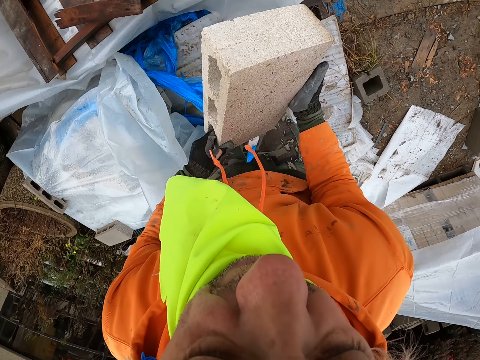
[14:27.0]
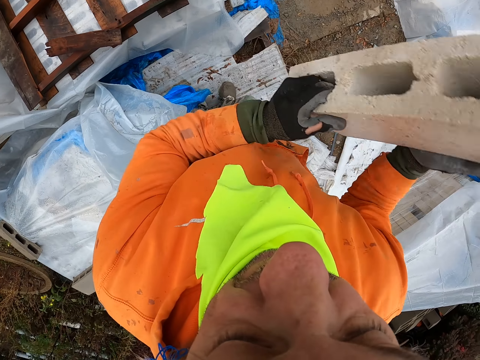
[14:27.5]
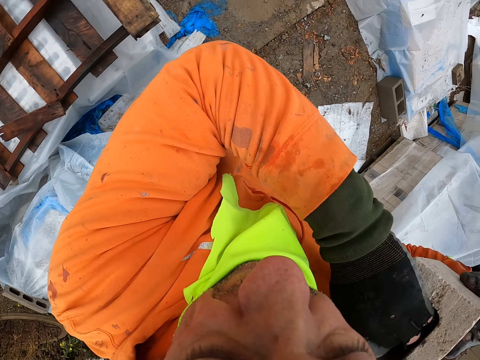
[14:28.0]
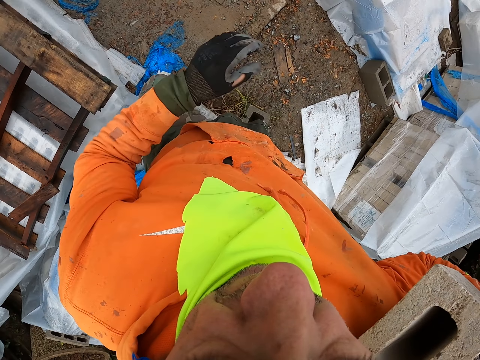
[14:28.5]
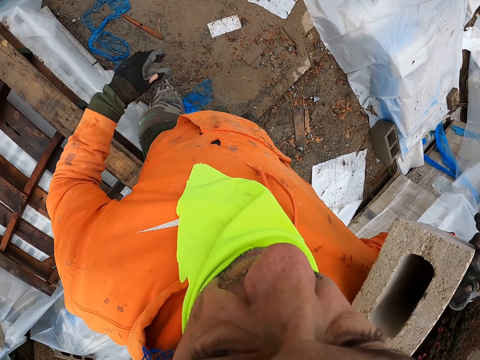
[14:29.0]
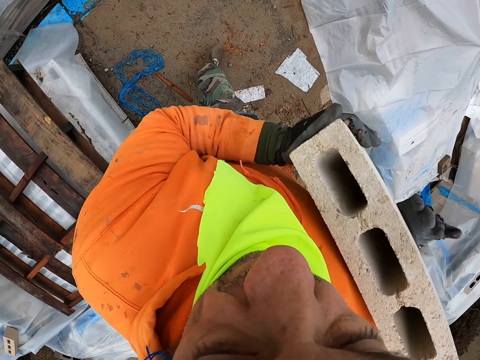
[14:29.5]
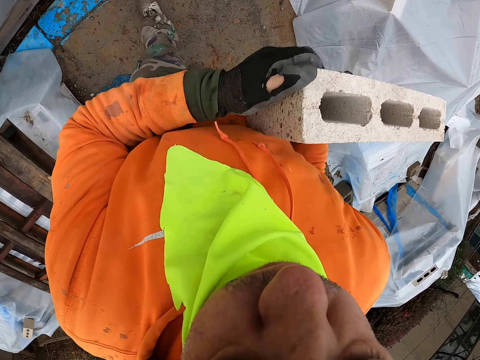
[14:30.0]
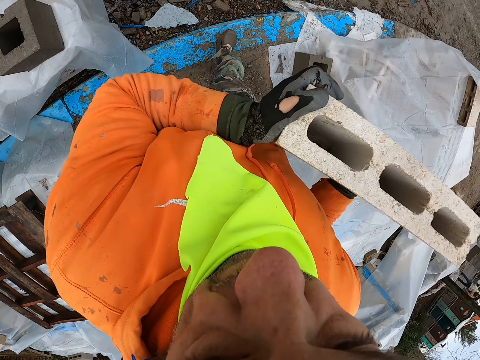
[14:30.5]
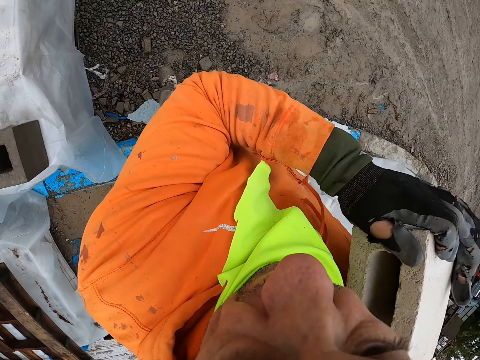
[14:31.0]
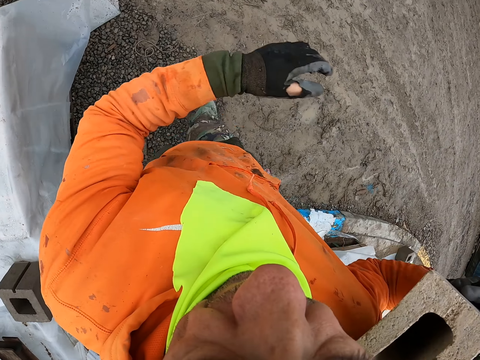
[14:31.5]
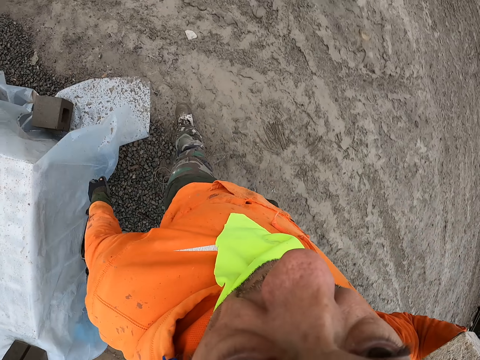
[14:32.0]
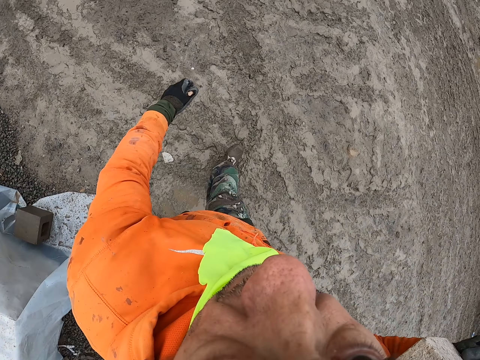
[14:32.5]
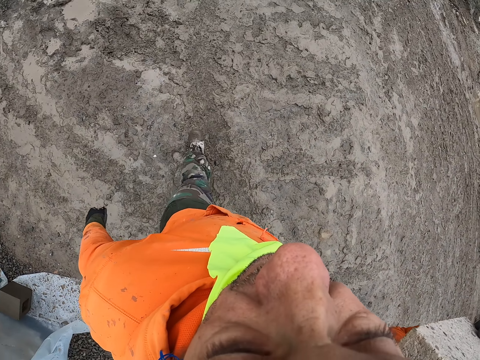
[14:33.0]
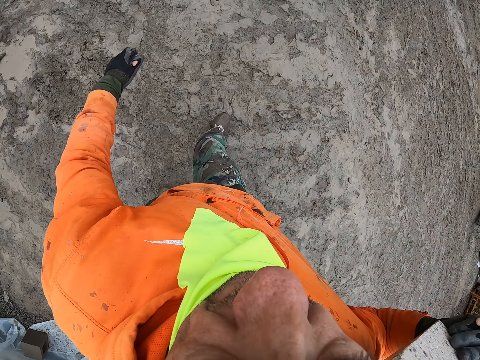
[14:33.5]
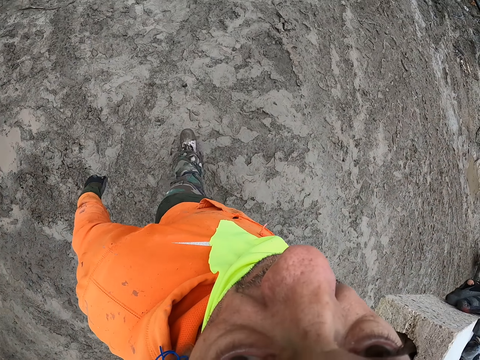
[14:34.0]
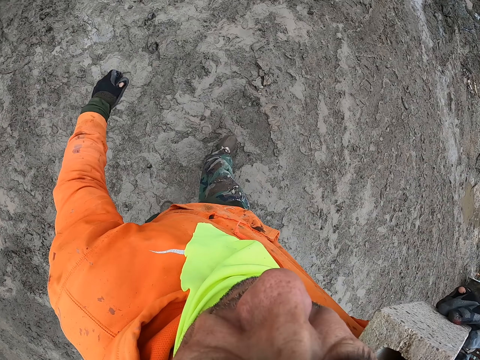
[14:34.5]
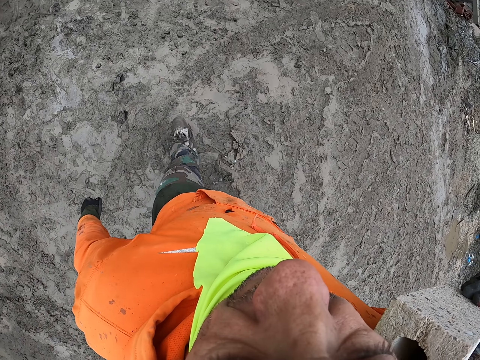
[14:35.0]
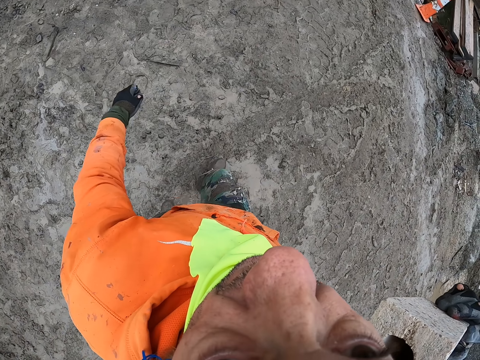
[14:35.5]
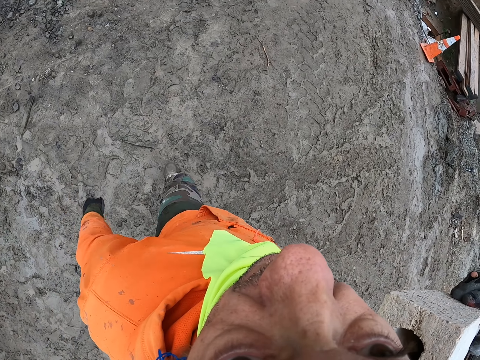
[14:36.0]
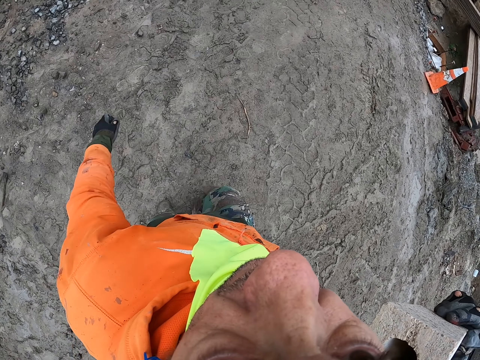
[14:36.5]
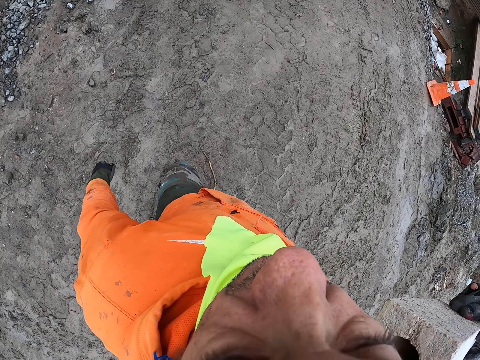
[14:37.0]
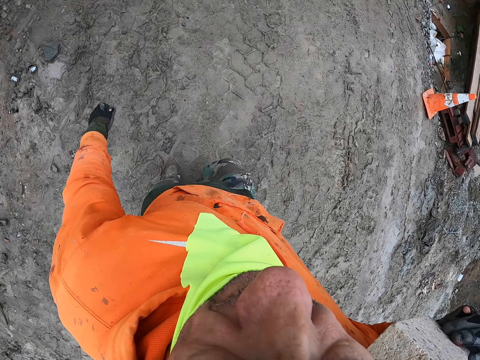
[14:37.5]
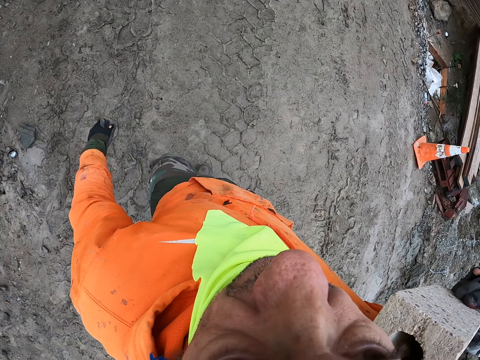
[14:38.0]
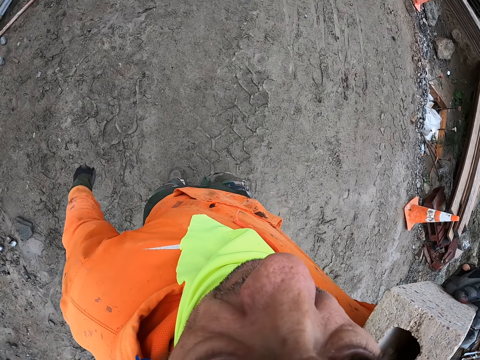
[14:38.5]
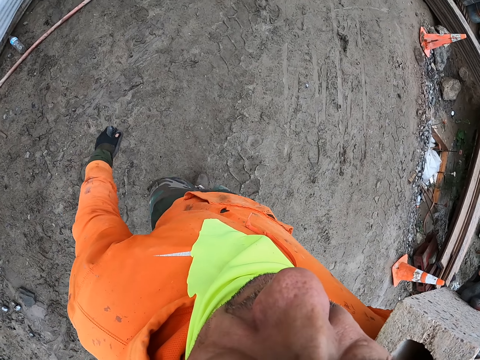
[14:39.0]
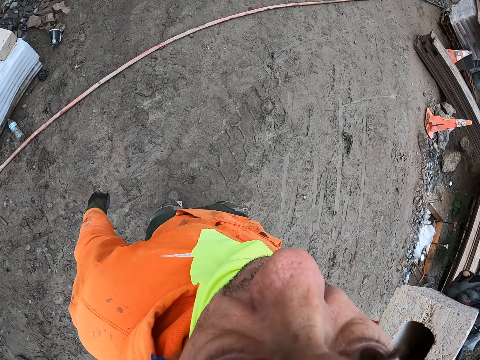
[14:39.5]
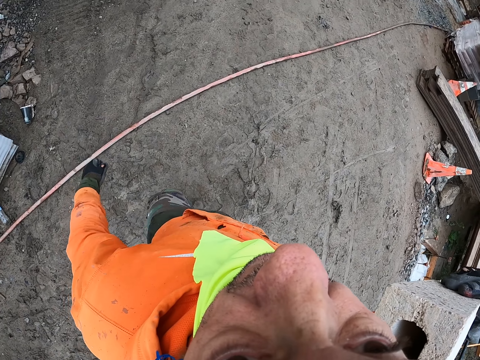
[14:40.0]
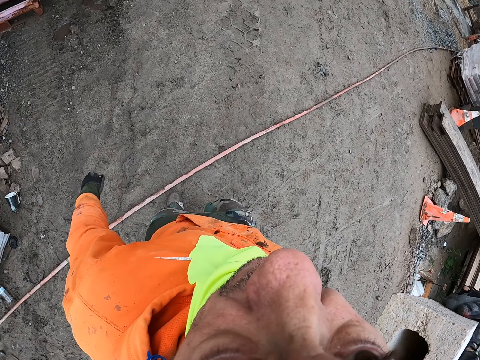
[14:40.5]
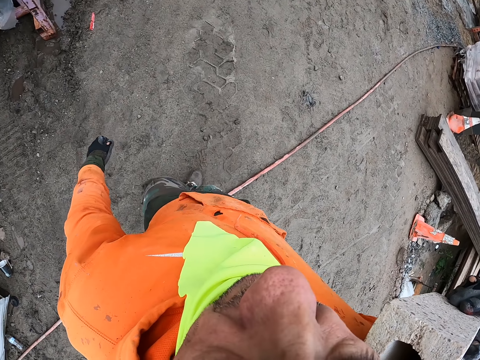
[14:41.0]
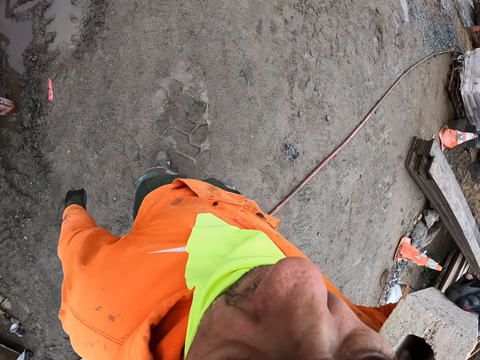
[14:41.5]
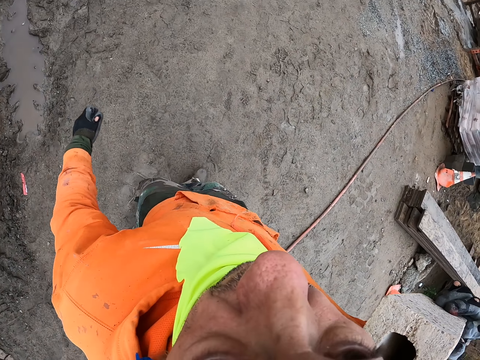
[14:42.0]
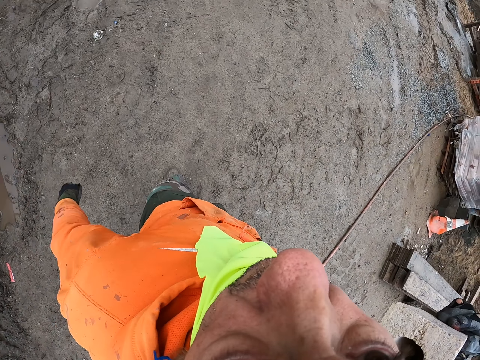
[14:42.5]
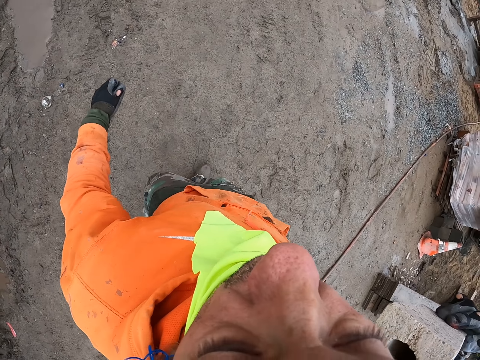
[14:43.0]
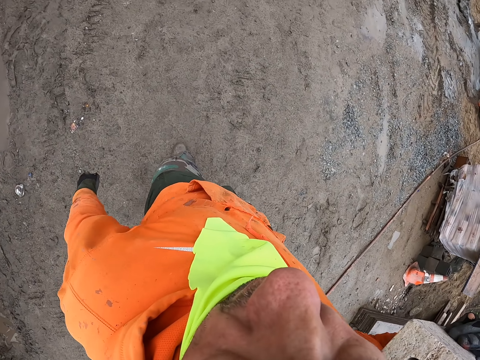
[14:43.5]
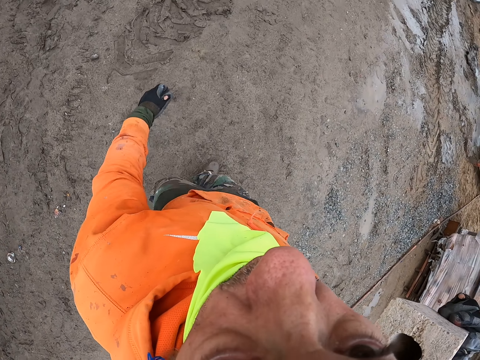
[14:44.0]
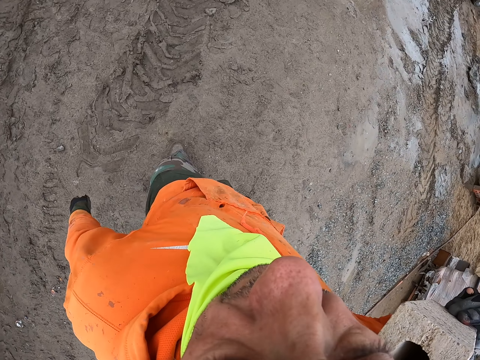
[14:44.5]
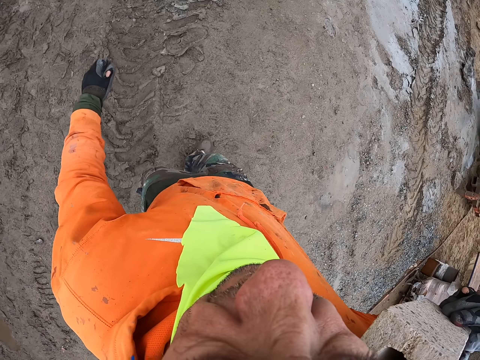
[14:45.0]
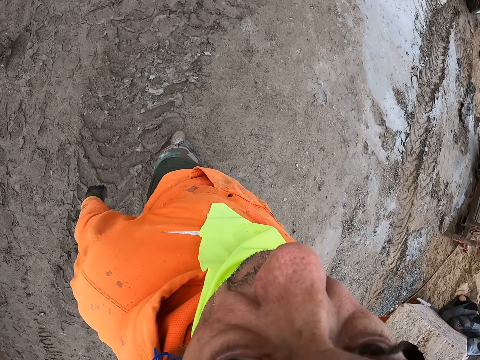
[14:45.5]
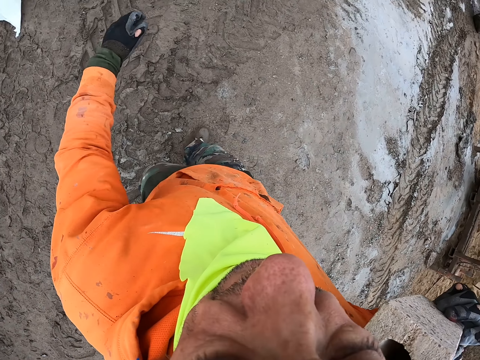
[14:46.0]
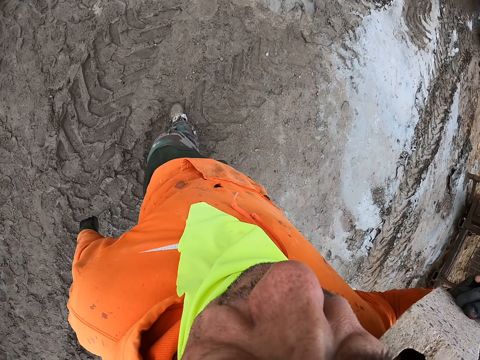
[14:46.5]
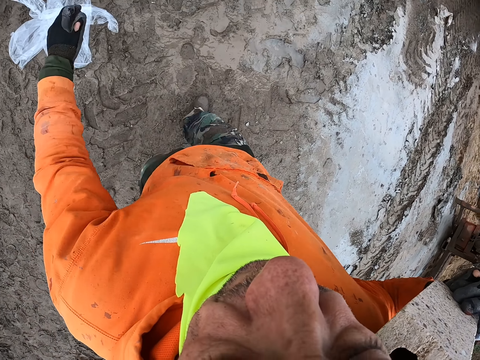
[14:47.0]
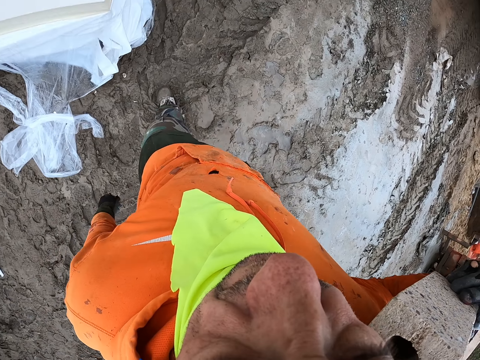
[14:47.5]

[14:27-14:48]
The camera wearer carries the brick or block. He walks around. He is putting the block on his shoulders. He is walking with the block on his shoulders.

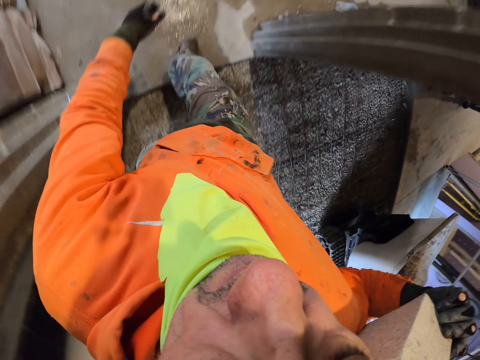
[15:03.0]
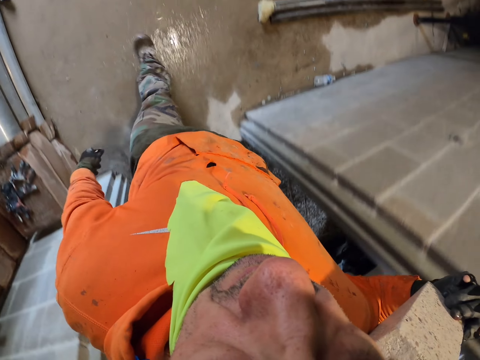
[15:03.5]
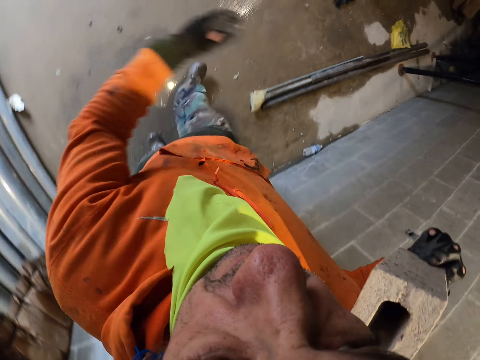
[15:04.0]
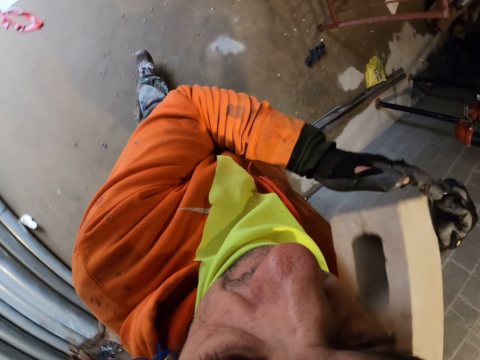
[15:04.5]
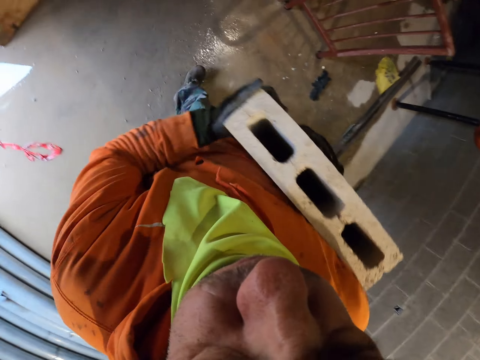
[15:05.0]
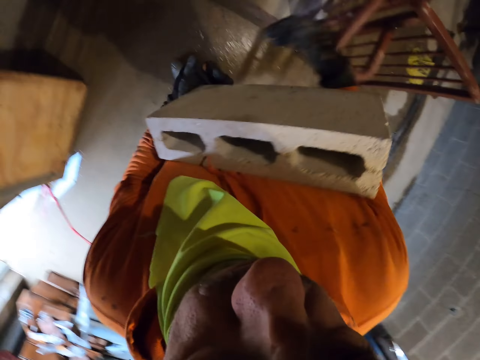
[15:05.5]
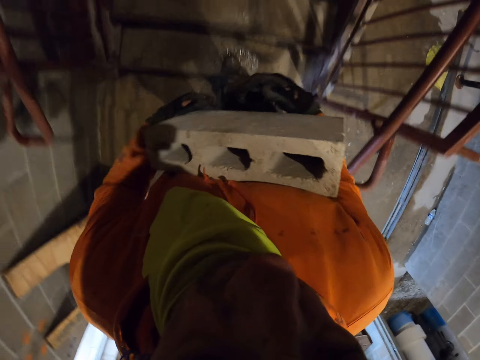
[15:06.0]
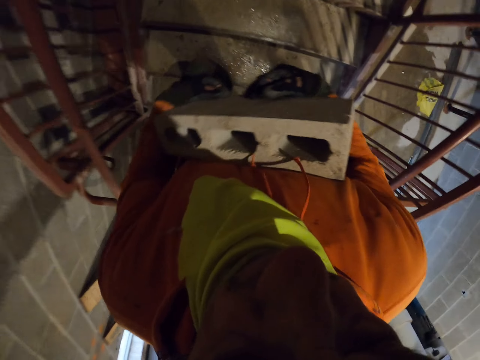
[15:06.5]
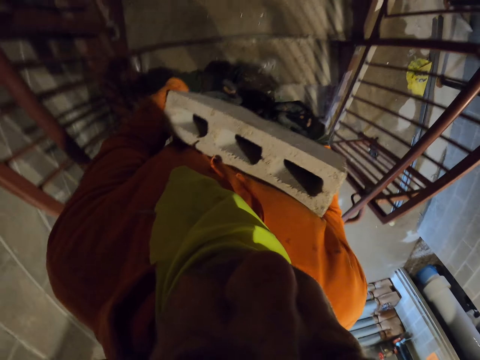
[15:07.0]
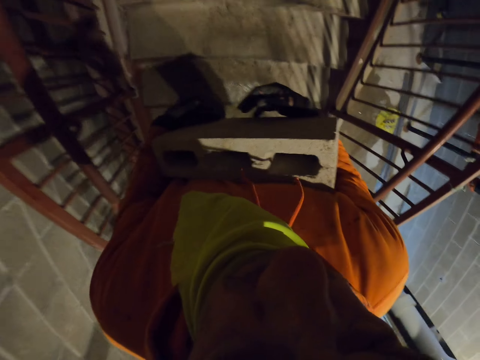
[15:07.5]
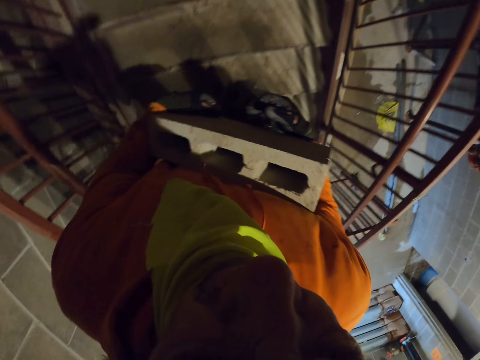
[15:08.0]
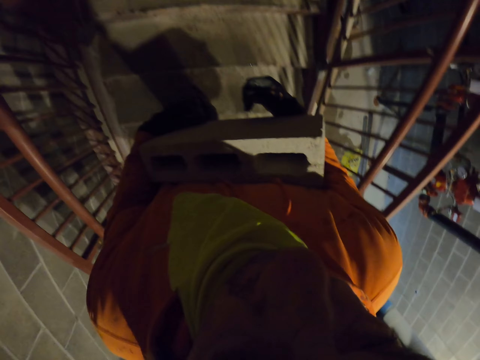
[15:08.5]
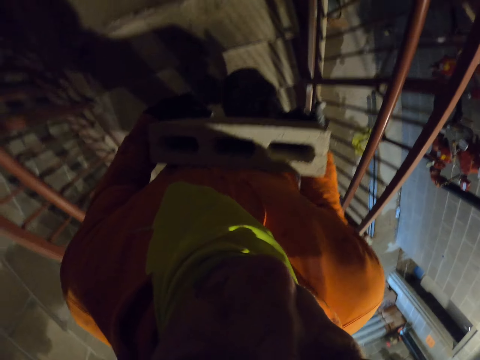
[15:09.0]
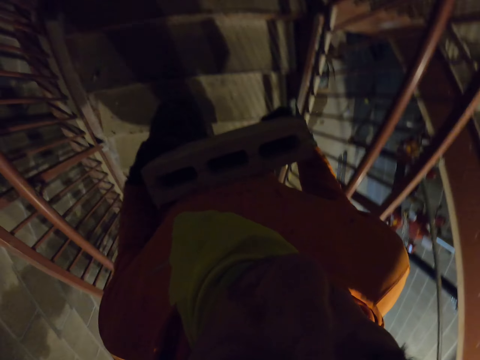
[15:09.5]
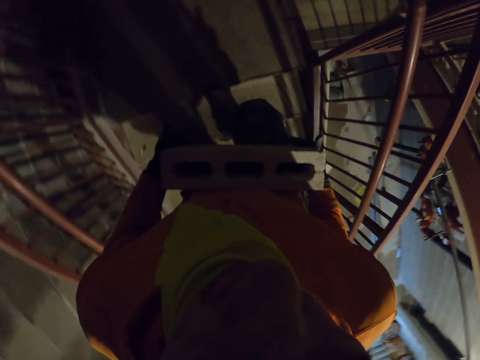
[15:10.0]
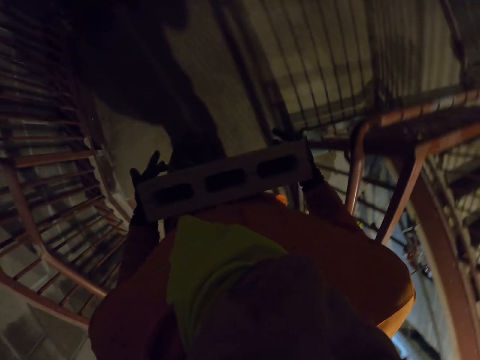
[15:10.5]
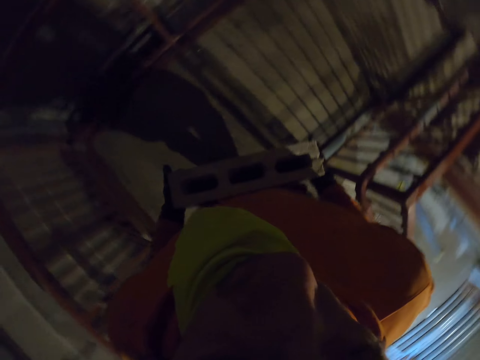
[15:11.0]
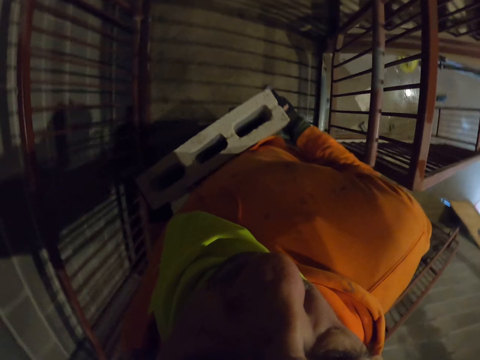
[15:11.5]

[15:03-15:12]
The camera wearer moves the brick. They climb the stairs.
